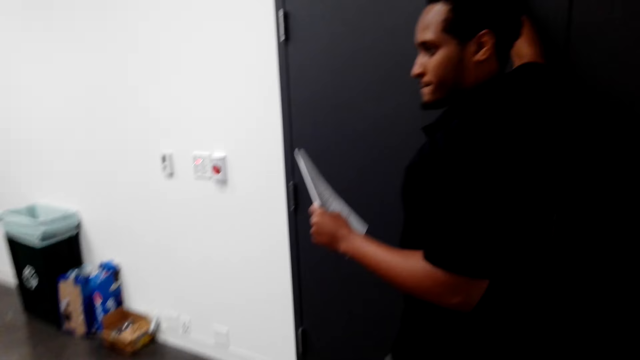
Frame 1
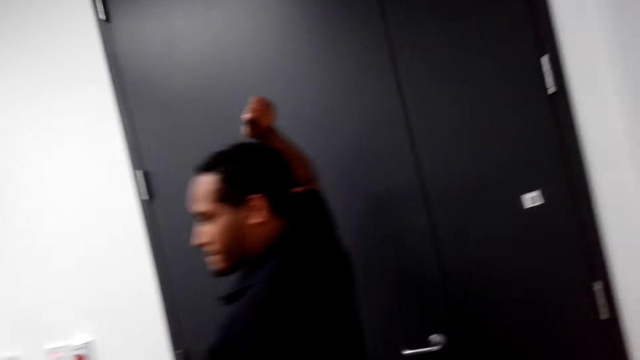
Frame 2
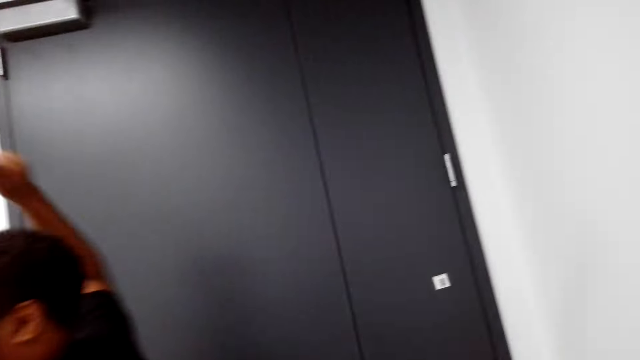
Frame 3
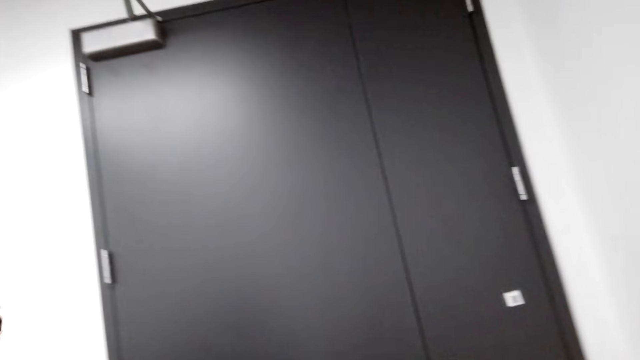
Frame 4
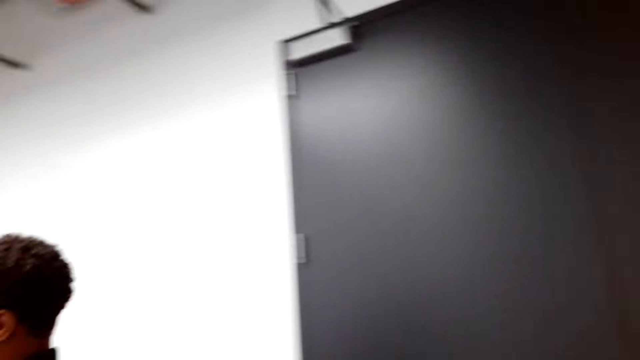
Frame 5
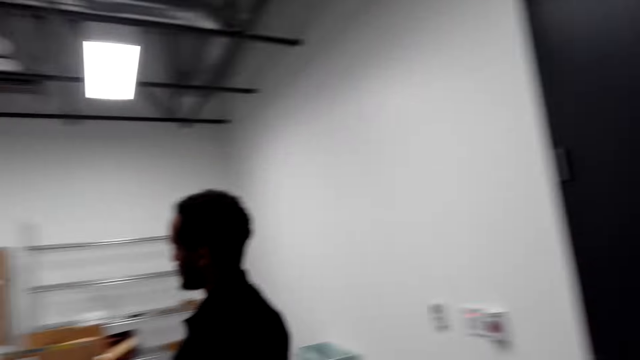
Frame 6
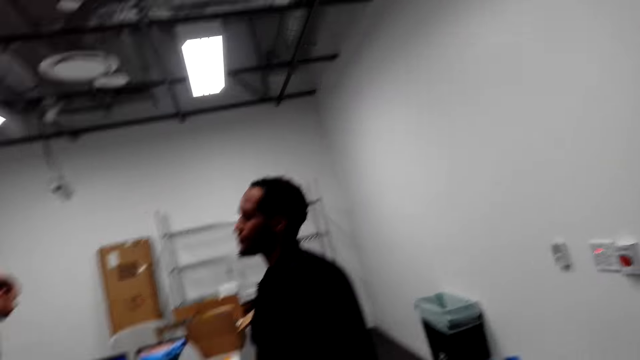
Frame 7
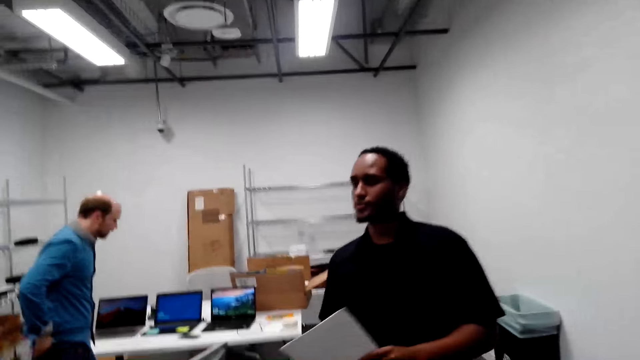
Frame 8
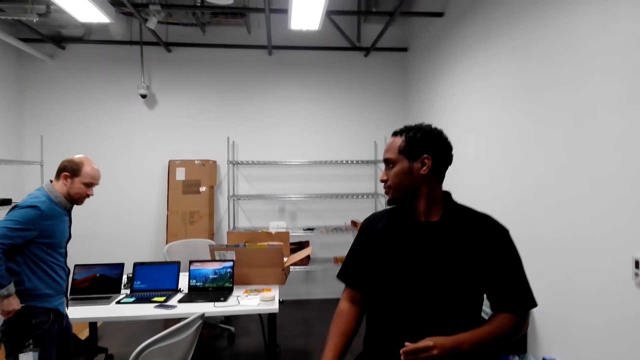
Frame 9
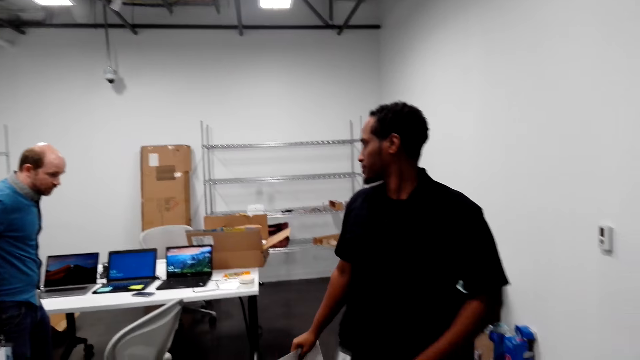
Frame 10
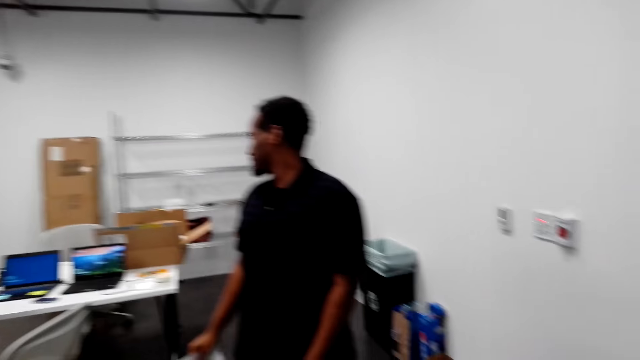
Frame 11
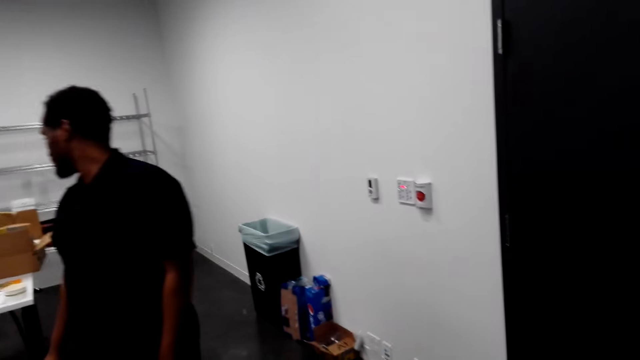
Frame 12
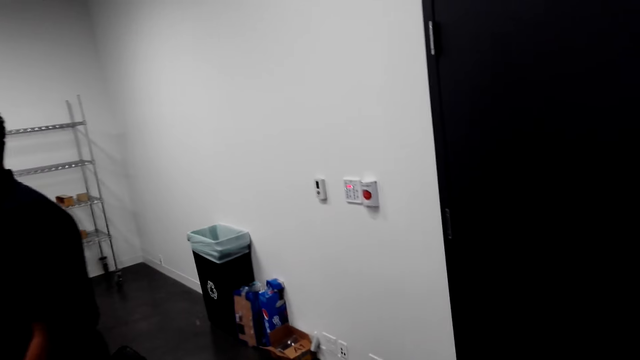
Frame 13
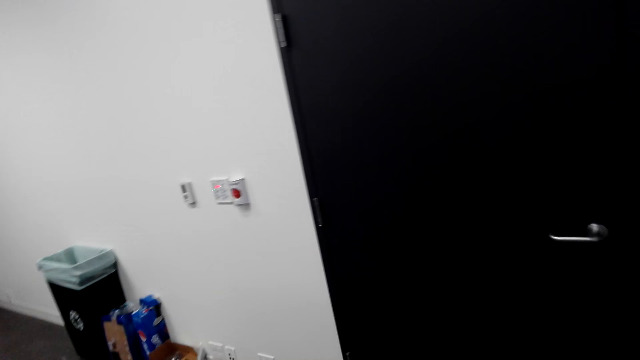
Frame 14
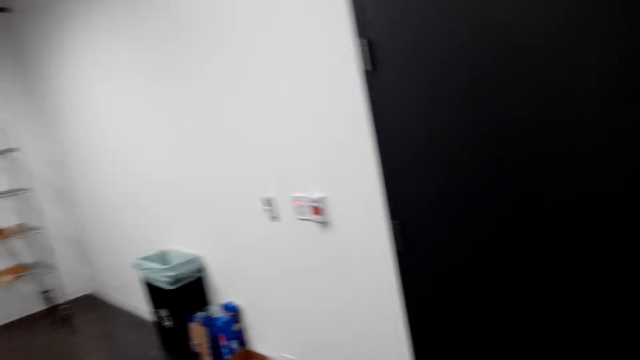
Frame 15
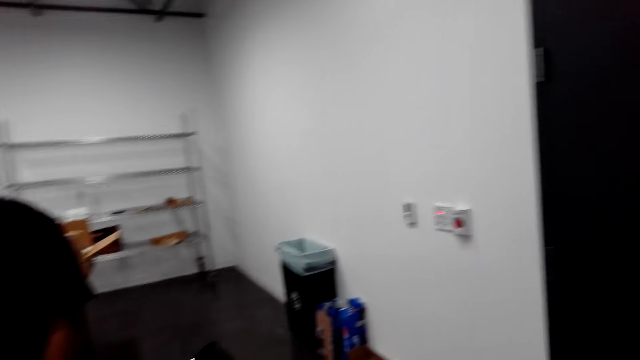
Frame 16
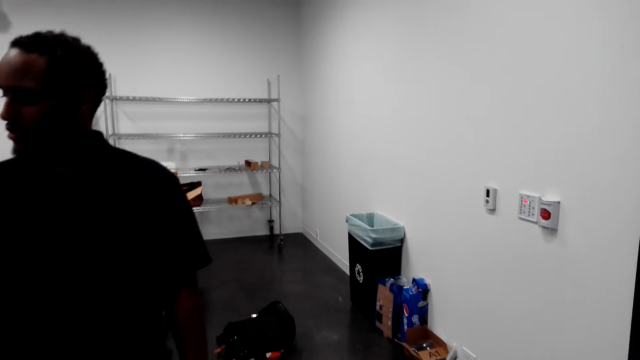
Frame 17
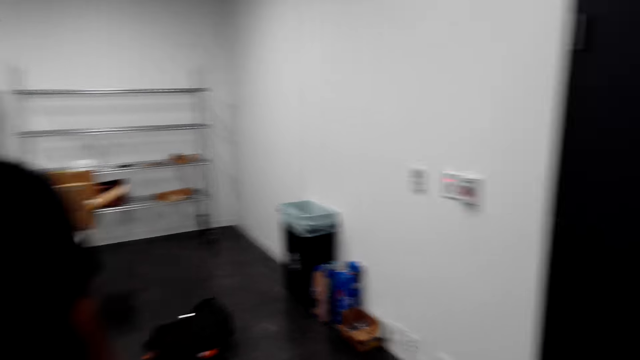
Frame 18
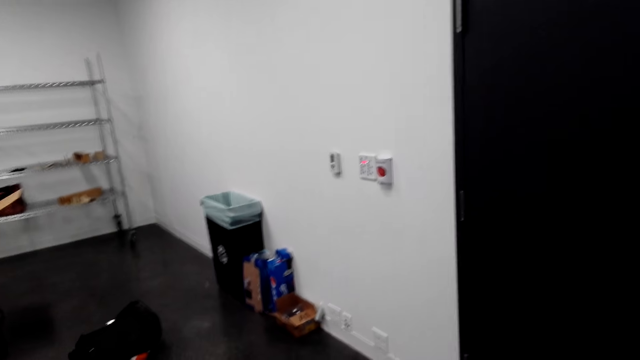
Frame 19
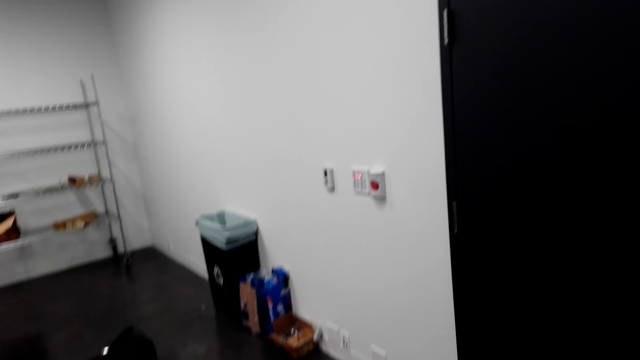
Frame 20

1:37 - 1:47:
A male holds the waist.

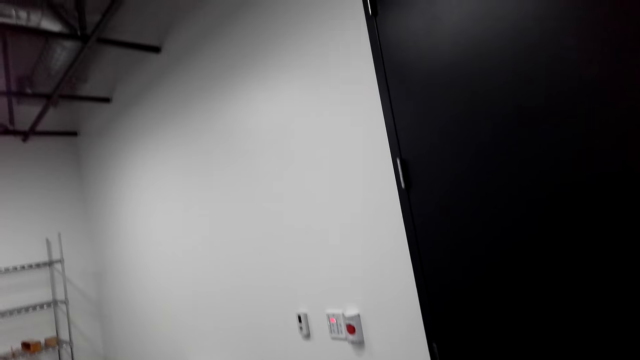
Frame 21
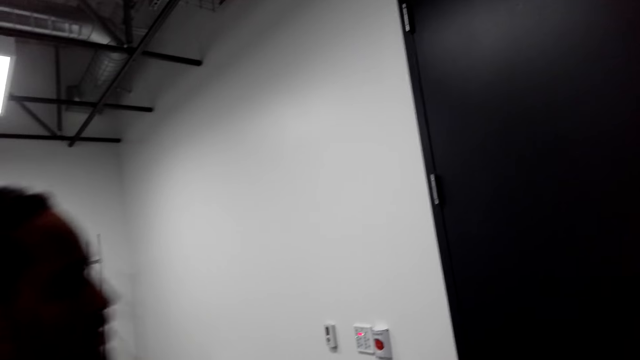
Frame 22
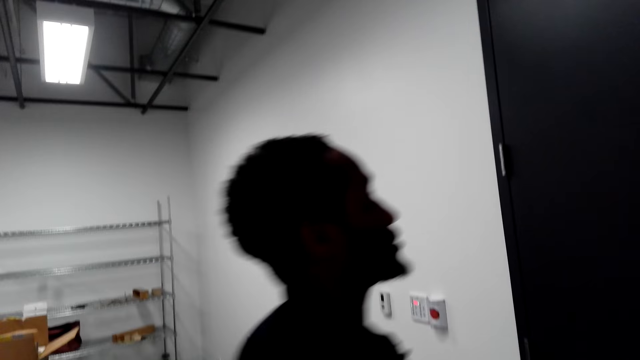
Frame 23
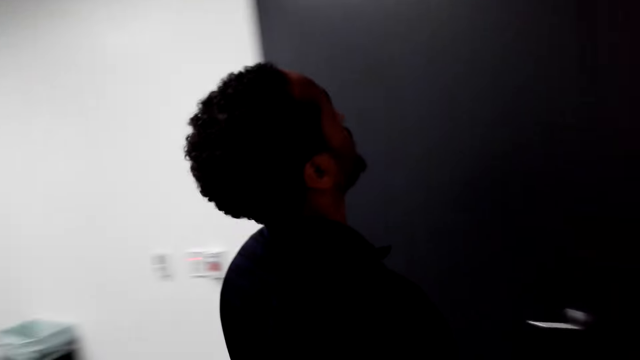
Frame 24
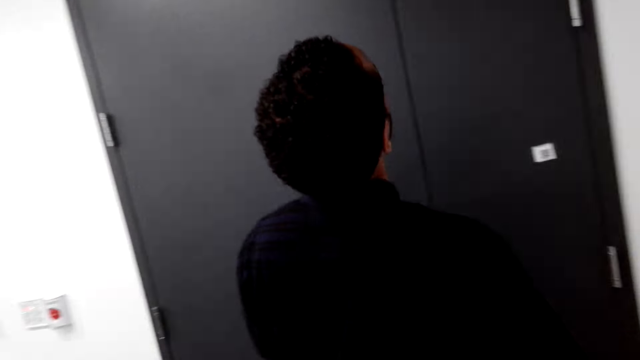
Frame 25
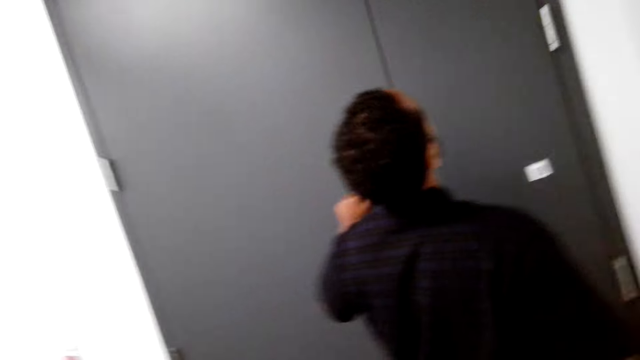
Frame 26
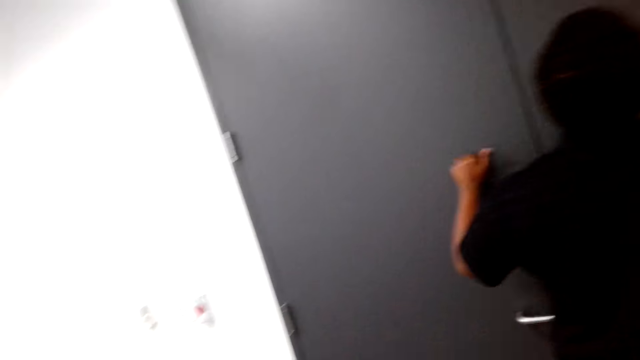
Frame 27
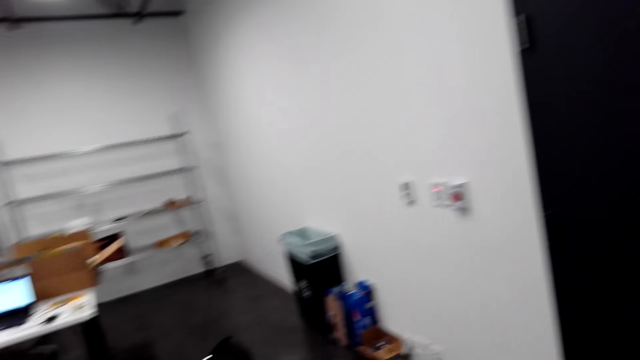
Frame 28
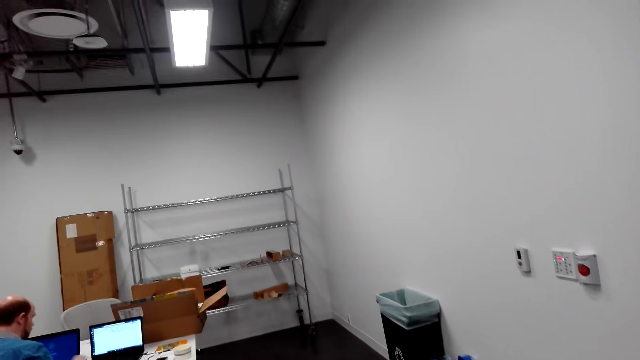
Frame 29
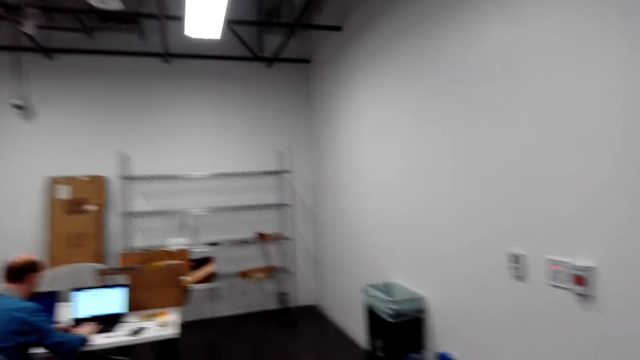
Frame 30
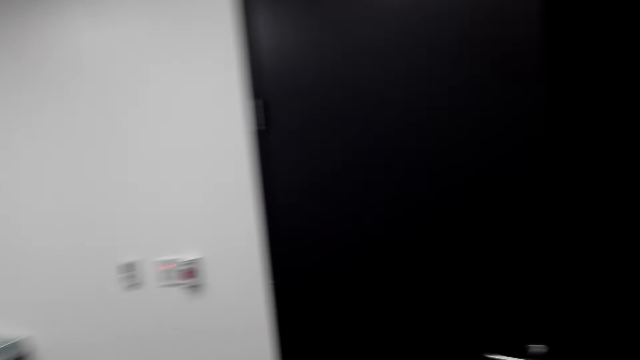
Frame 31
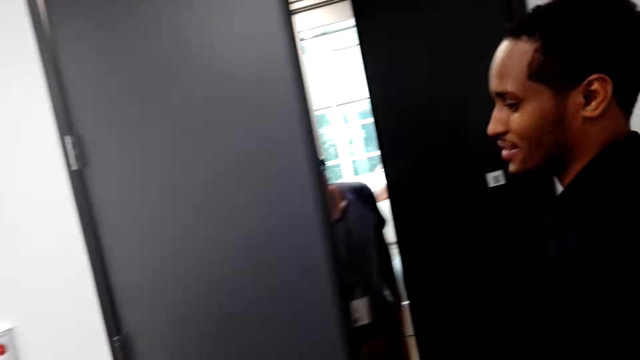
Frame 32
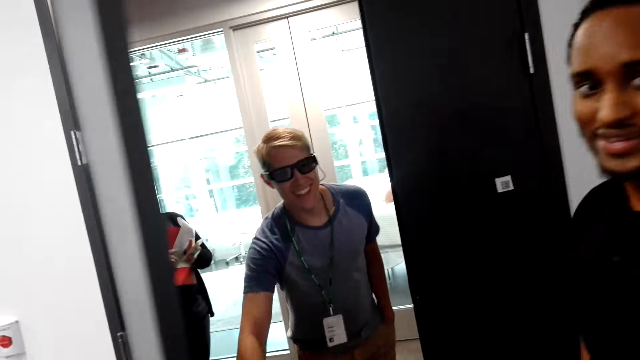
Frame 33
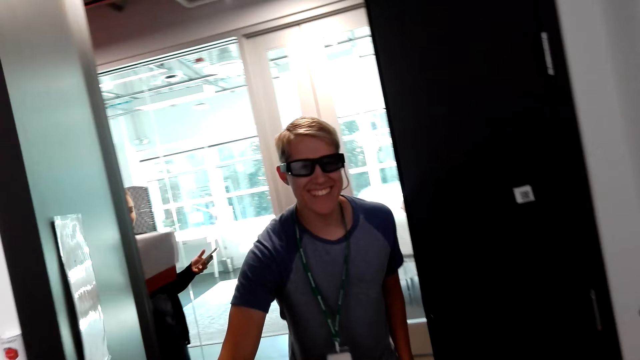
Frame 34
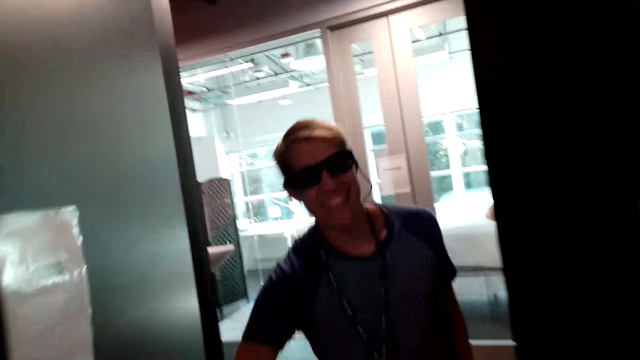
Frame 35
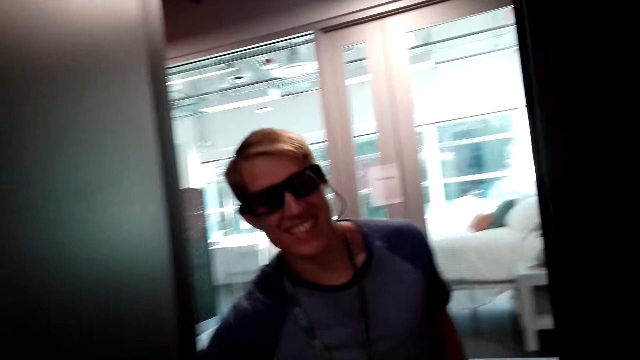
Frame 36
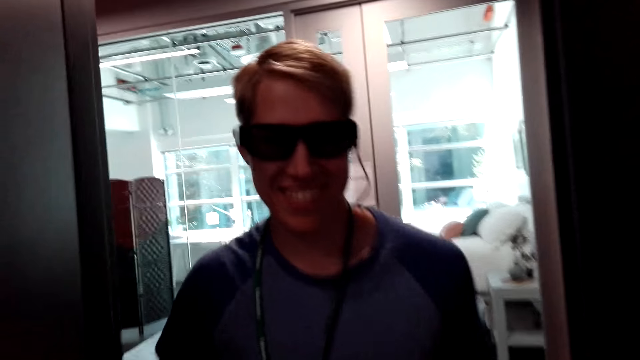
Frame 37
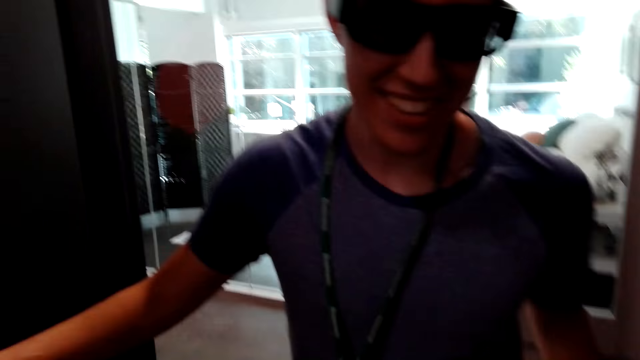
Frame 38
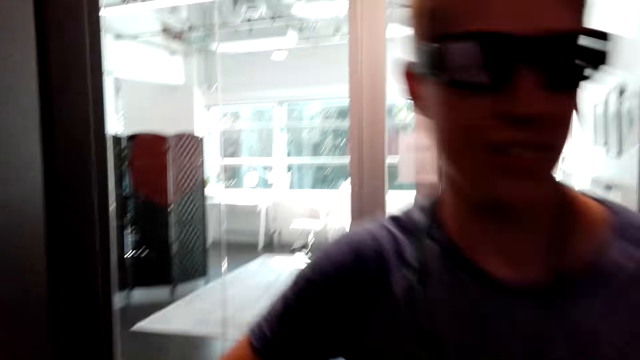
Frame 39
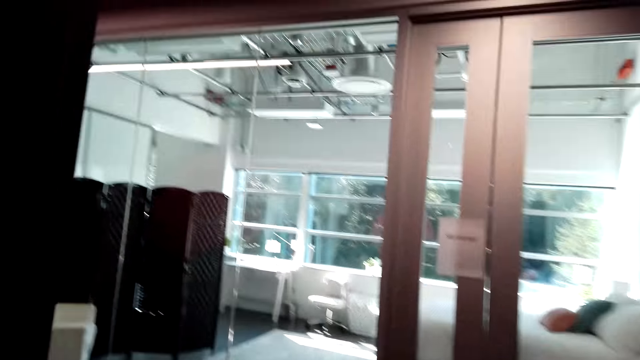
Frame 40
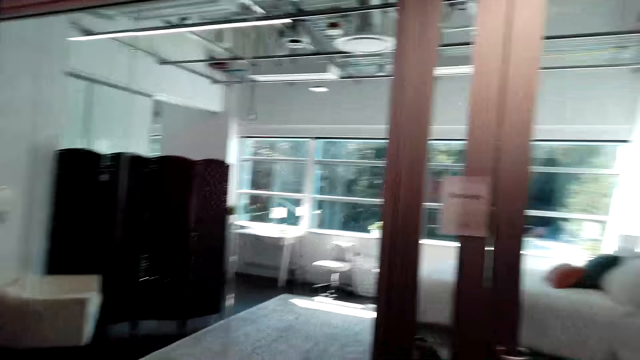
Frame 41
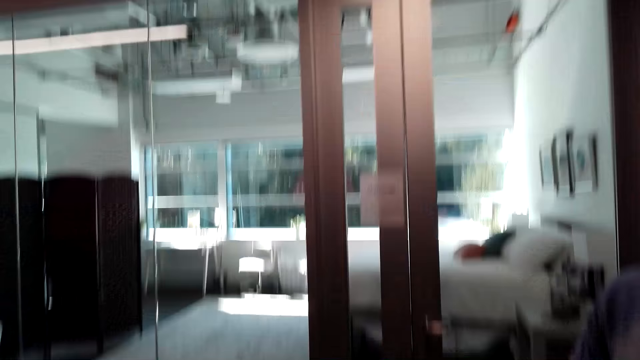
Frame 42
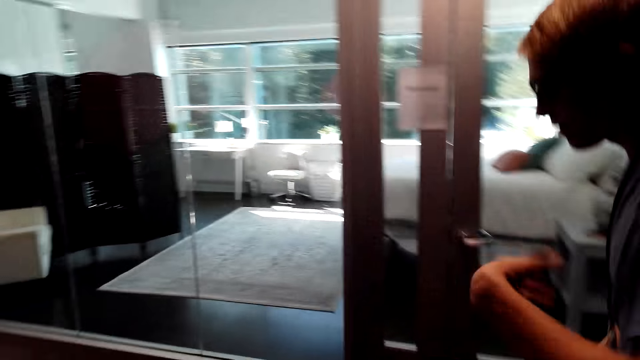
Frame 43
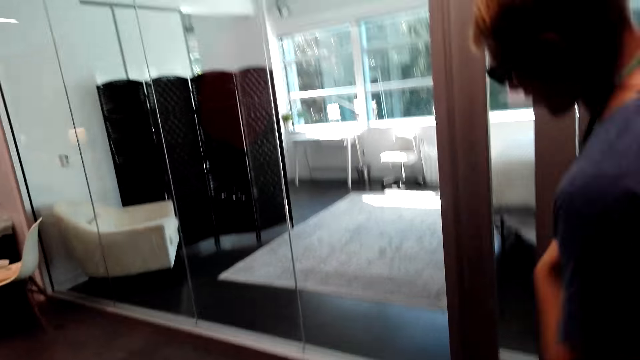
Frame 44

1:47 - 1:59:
A male knocks on the door. The camera wearer looks around the house. Another male opens the door. The other male converses with the camera wearer. The camera wearer hugs the other male.
